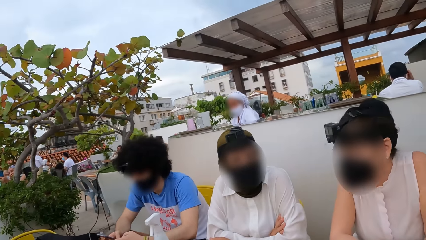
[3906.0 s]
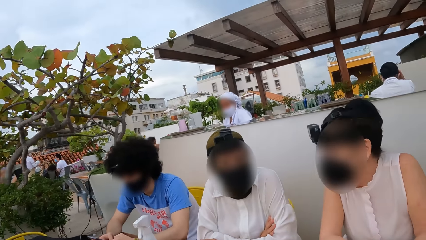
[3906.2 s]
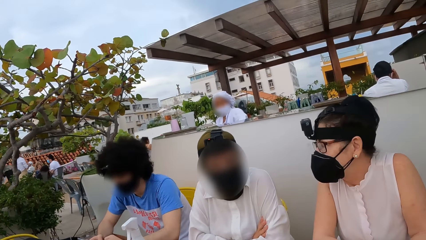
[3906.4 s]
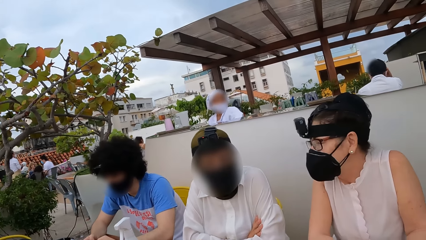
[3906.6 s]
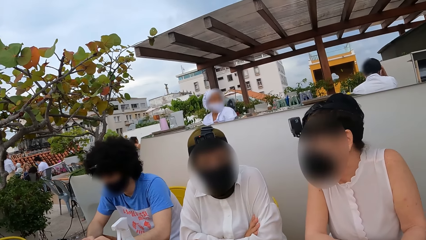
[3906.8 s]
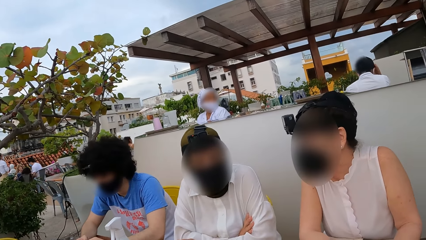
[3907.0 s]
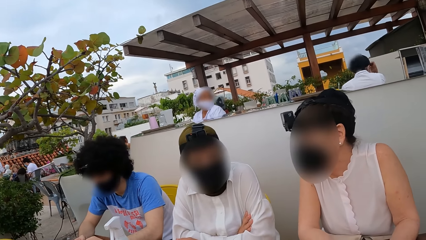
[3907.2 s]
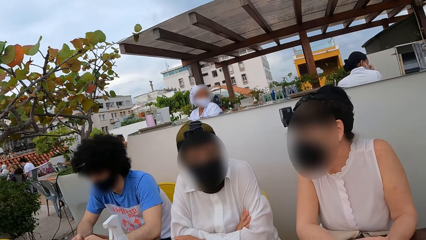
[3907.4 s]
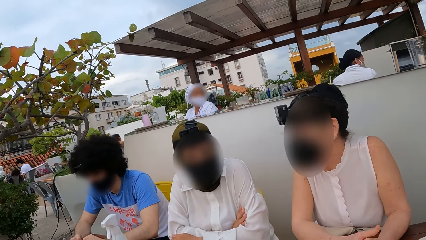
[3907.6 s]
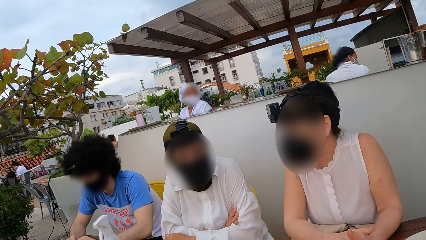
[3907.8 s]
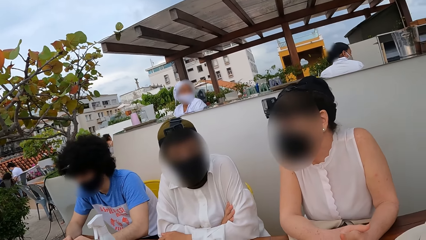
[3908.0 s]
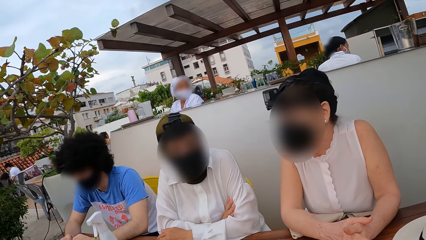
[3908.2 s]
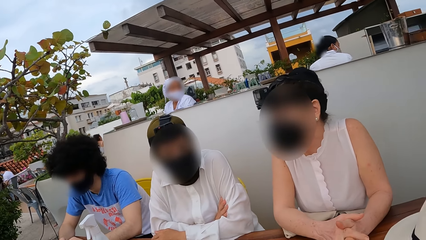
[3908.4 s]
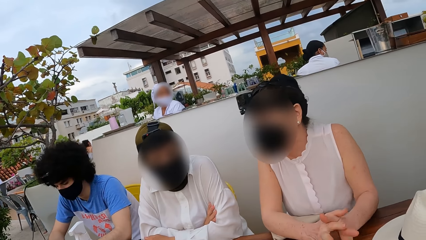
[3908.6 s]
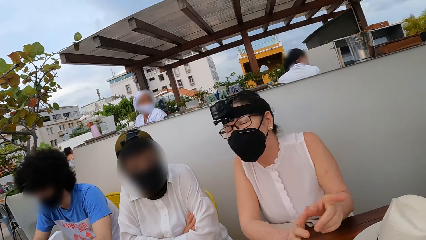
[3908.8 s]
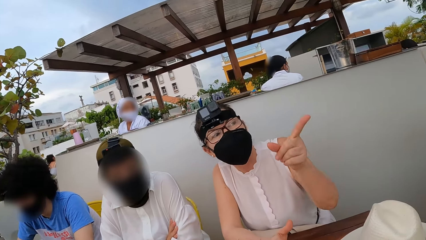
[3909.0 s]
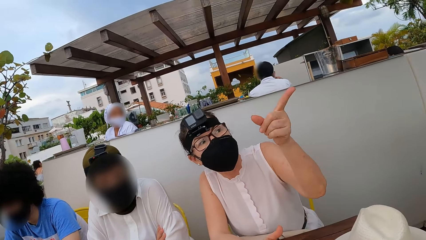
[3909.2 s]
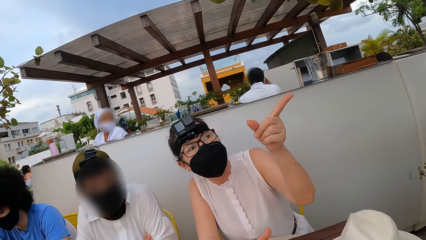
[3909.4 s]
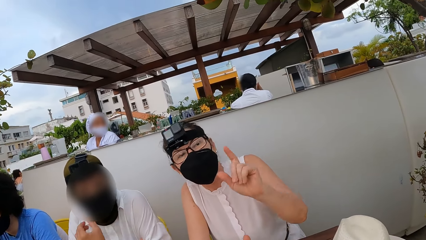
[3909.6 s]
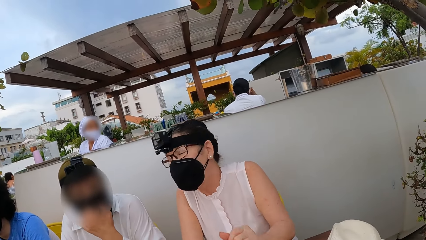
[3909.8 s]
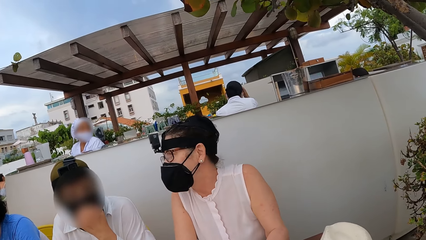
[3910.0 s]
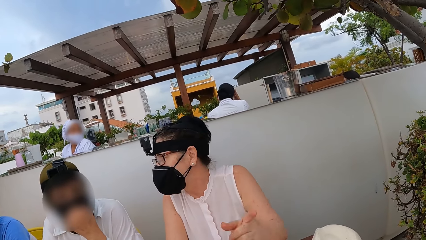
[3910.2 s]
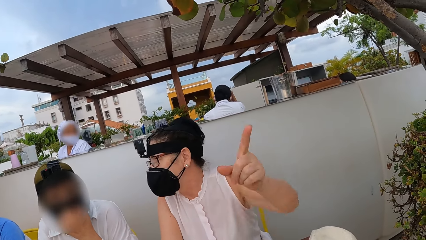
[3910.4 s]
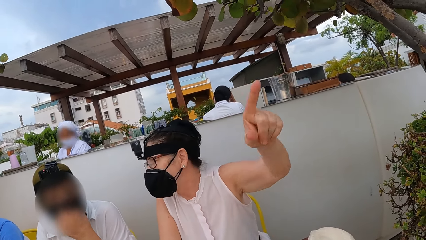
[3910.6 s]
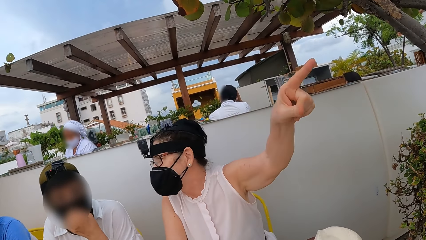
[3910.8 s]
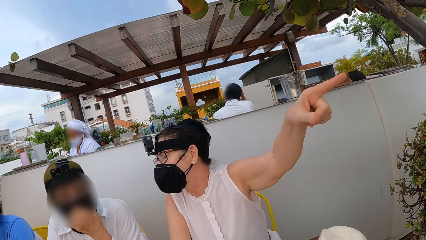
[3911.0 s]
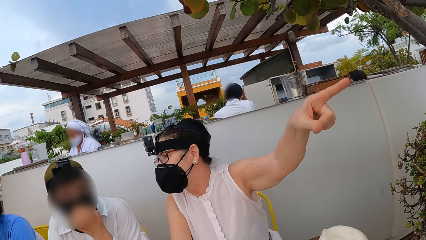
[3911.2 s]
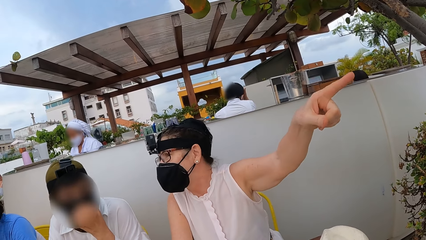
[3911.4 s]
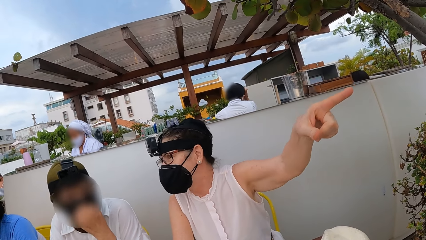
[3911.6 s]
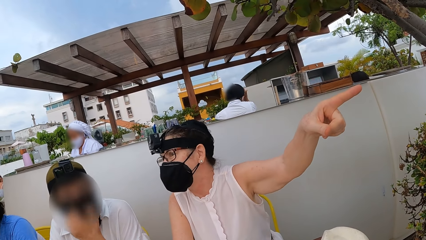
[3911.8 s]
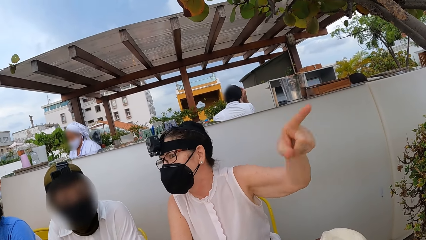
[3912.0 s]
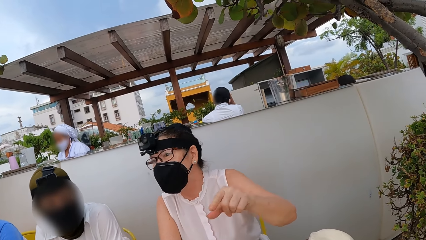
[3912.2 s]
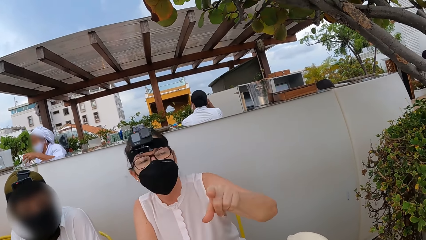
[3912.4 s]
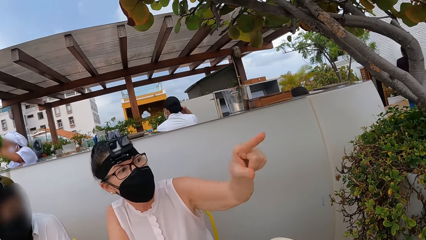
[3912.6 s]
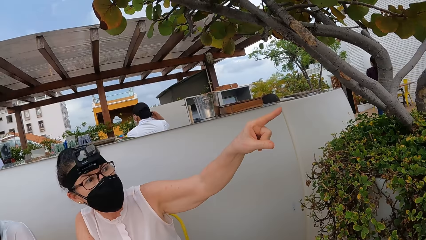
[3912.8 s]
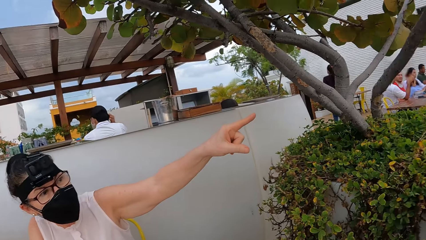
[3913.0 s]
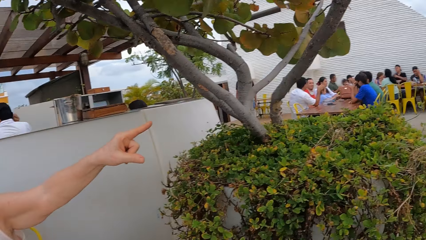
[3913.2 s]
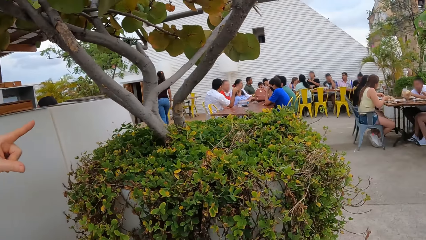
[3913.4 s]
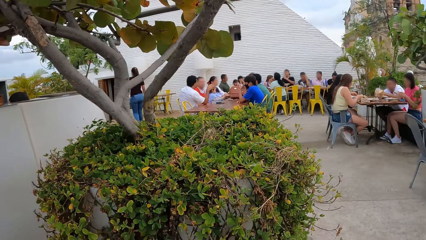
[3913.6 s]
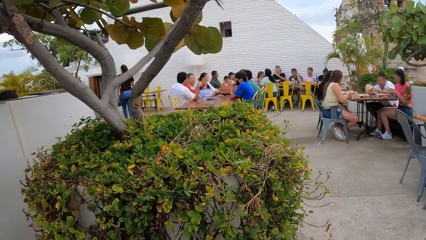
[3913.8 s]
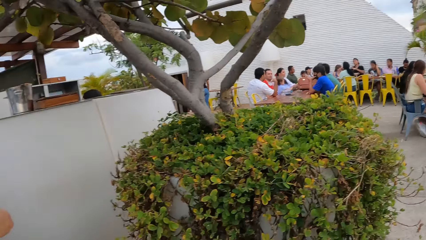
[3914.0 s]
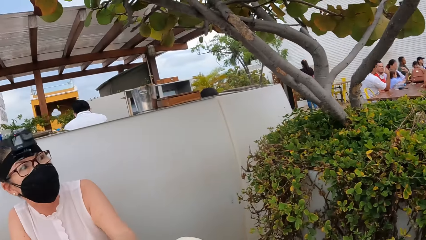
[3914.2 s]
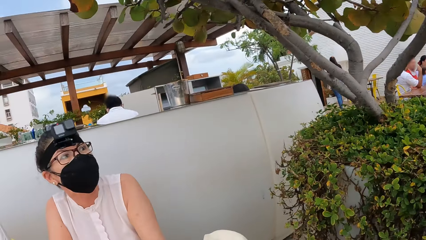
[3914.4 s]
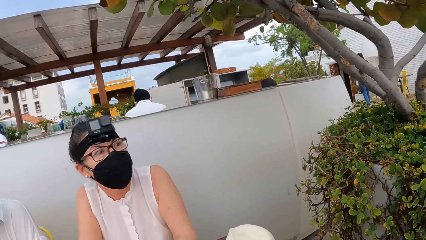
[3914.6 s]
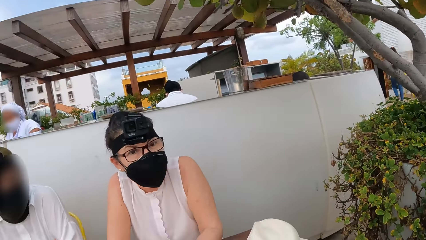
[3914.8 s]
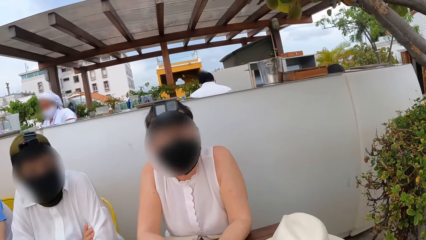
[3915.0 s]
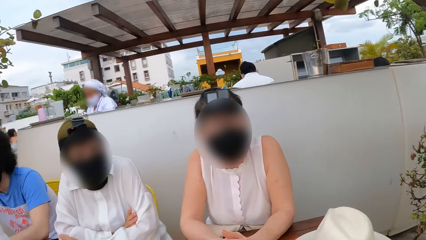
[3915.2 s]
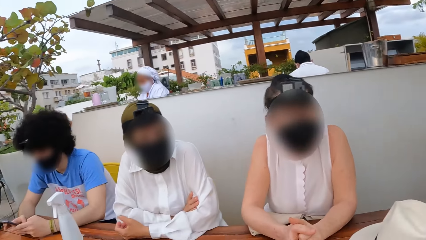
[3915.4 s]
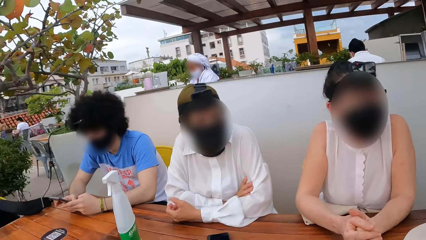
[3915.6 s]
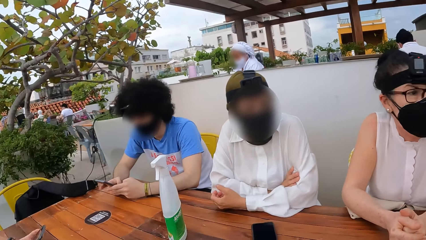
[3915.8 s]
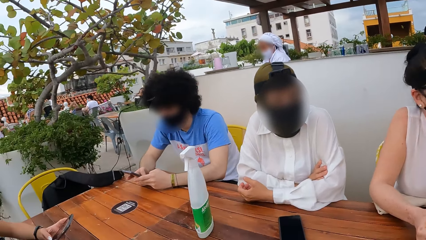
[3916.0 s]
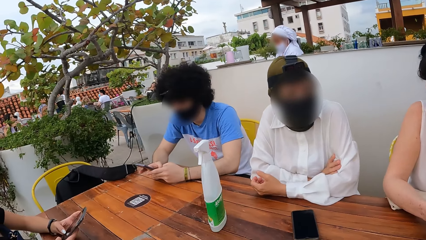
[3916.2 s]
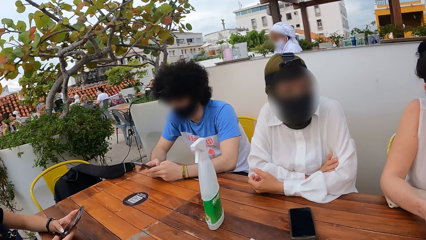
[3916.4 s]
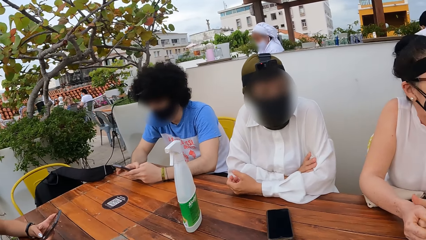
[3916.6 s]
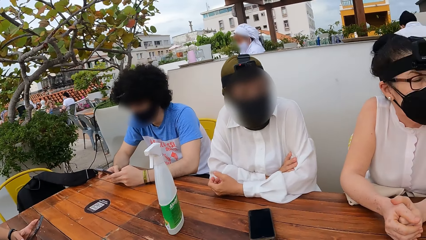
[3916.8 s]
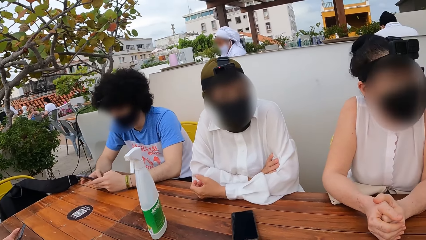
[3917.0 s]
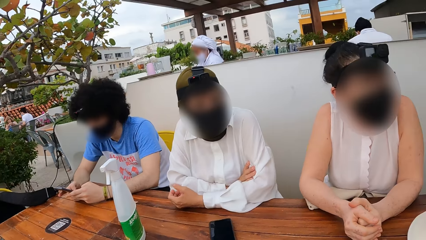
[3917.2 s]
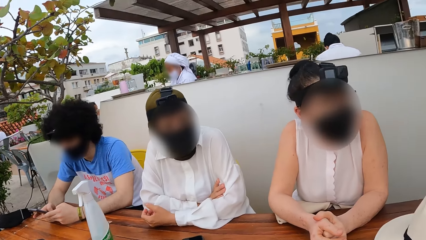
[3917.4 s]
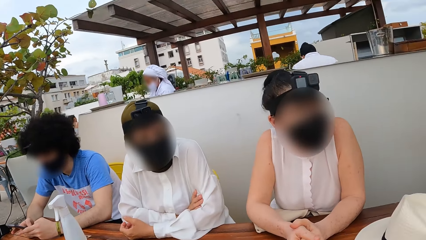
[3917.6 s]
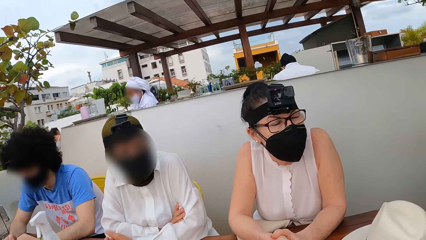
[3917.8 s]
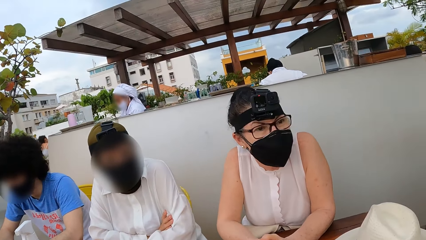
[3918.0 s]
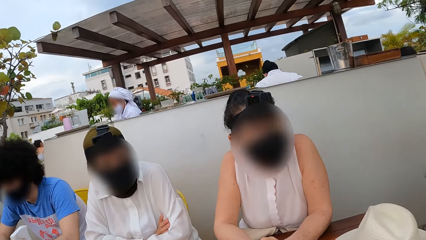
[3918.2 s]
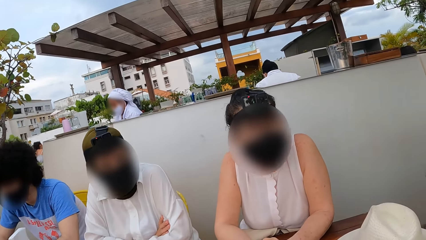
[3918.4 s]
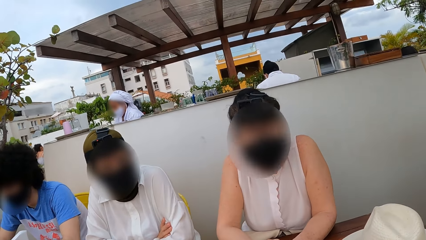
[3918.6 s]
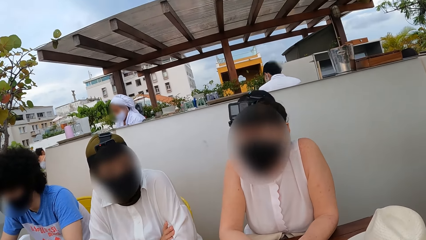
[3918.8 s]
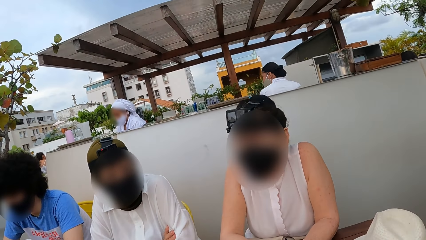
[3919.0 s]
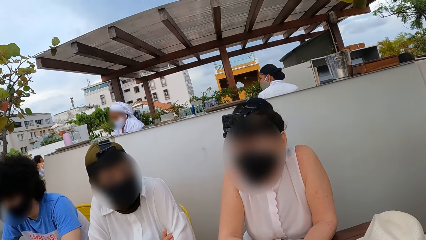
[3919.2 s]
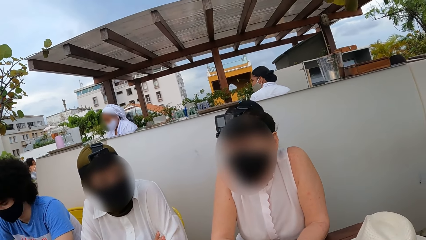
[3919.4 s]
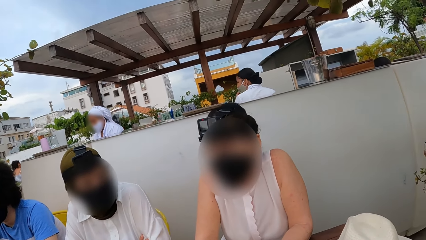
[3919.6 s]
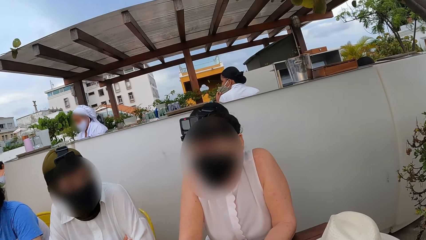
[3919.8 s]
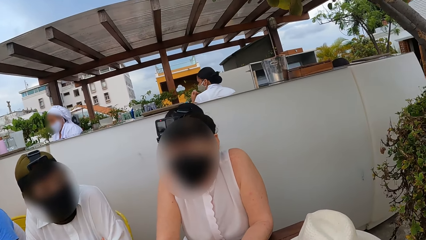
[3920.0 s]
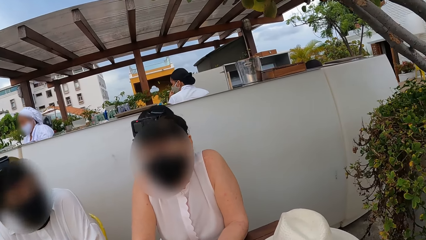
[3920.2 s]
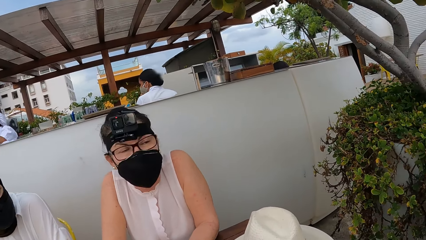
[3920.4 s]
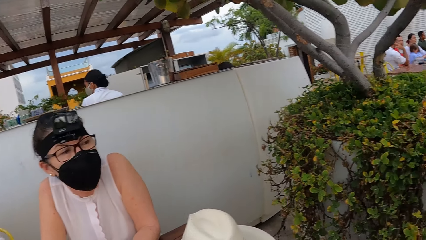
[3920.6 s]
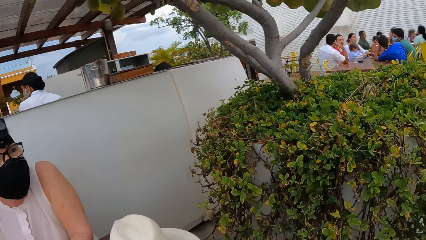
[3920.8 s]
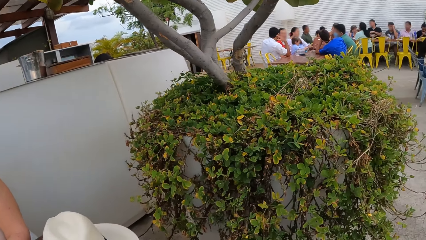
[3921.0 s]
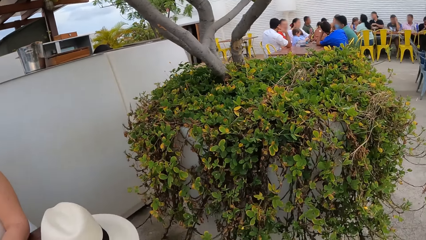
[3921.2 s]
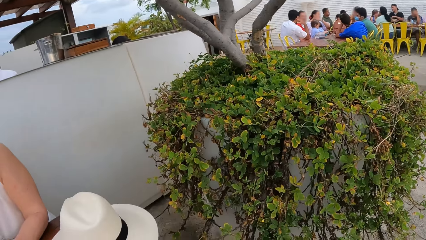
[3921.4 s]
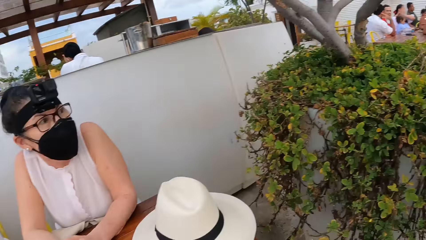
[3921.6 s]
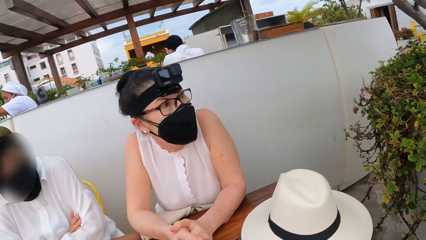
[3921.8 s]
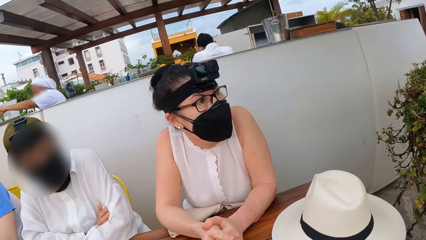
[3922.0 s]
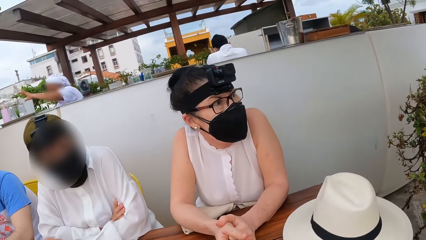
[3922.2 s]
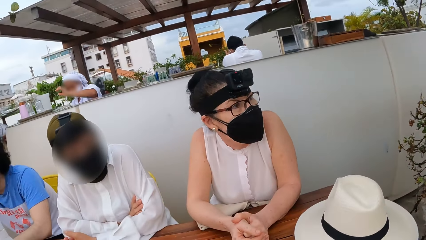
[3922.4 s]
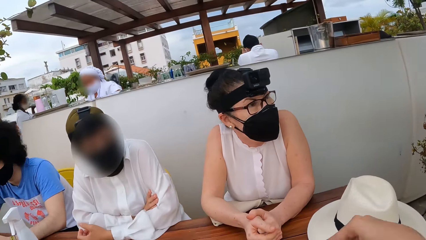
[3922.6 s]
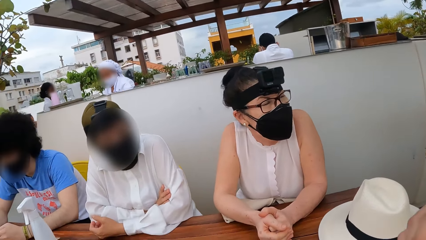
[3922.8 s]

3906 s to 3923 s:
The camera wearer looks at a person, another person and a third person. The third person points her finger to something. The camera wearer looks around. The first person operates the phone in his hands. The camera wearer looks at the three persons. They look around.
